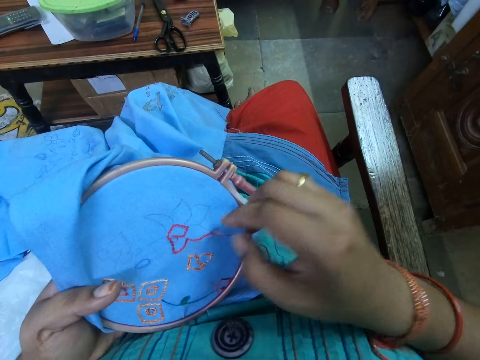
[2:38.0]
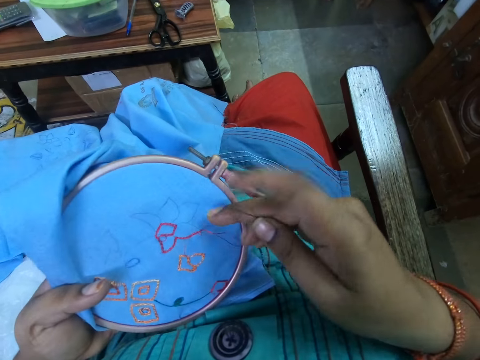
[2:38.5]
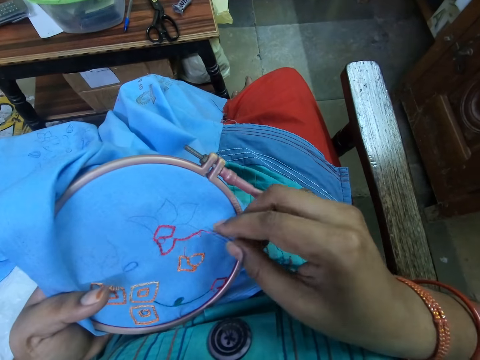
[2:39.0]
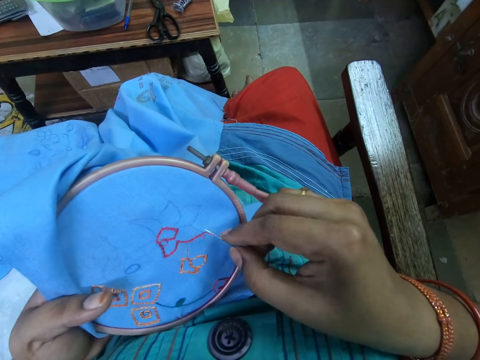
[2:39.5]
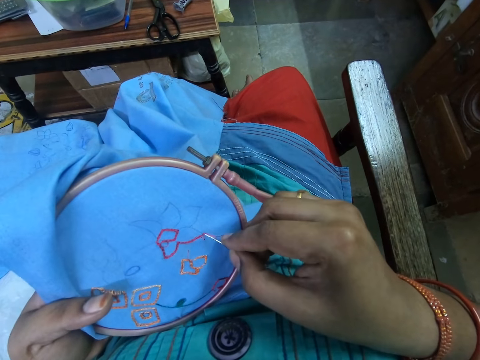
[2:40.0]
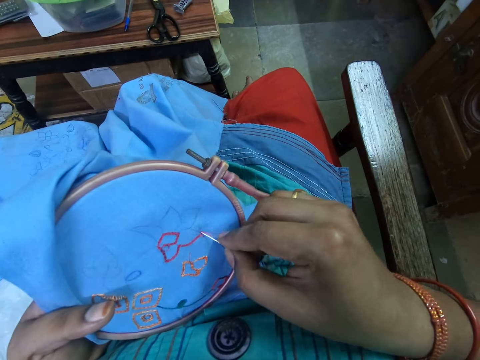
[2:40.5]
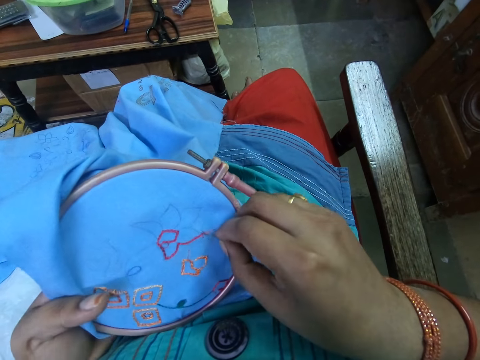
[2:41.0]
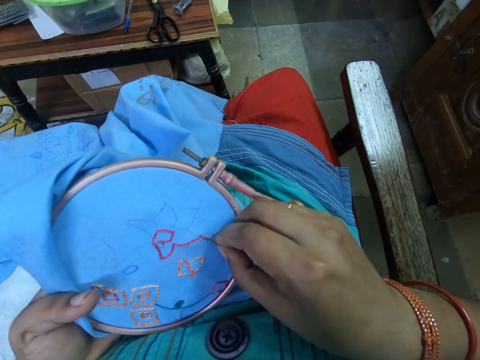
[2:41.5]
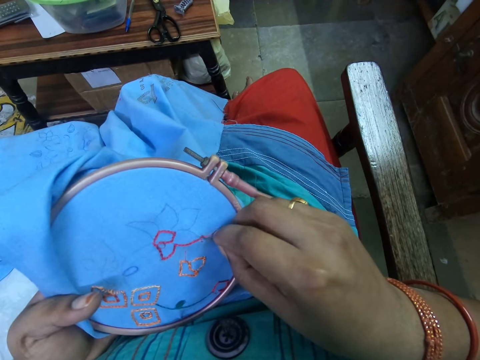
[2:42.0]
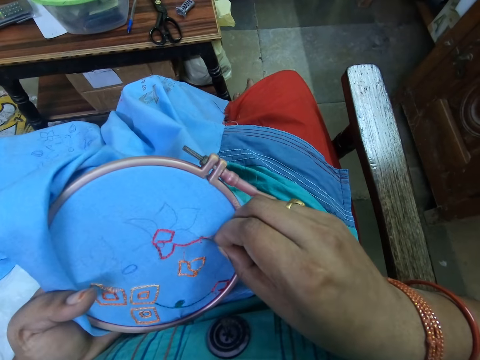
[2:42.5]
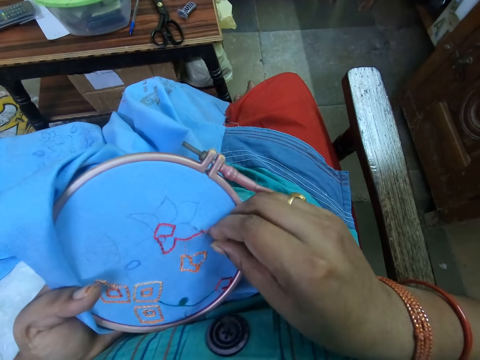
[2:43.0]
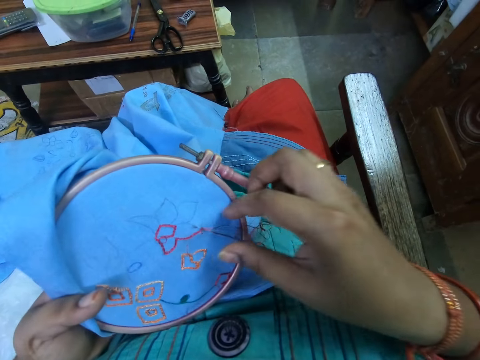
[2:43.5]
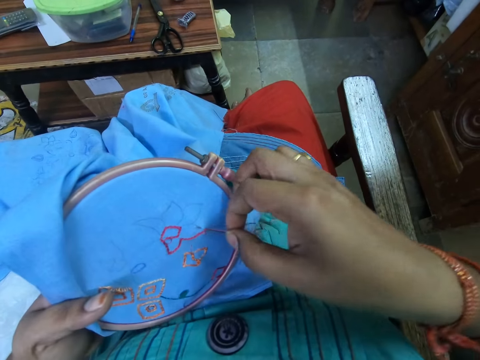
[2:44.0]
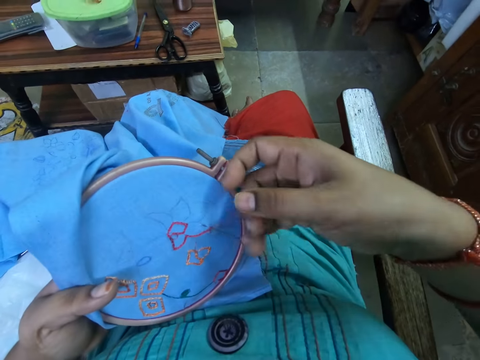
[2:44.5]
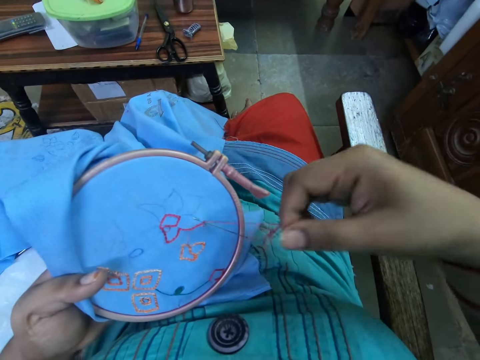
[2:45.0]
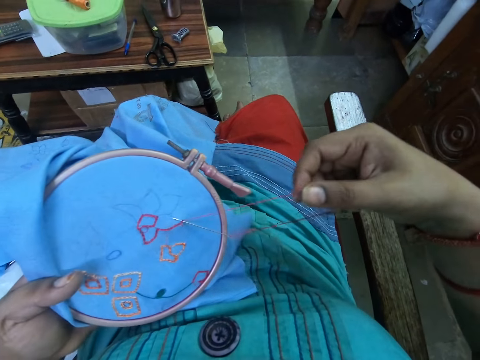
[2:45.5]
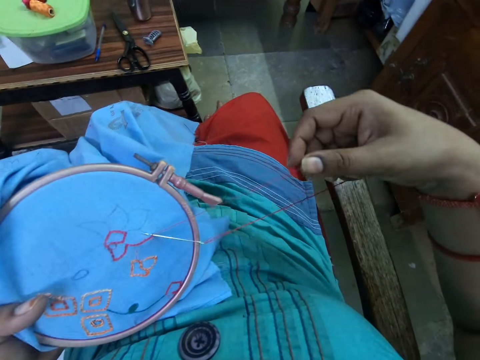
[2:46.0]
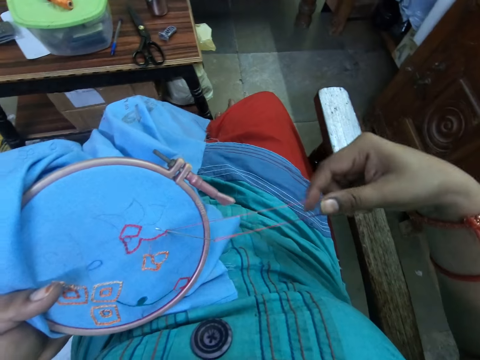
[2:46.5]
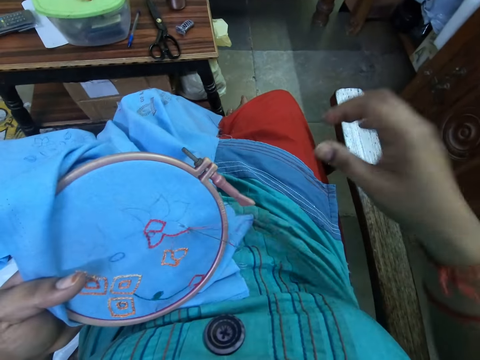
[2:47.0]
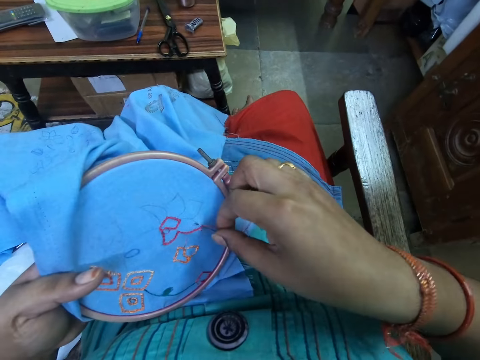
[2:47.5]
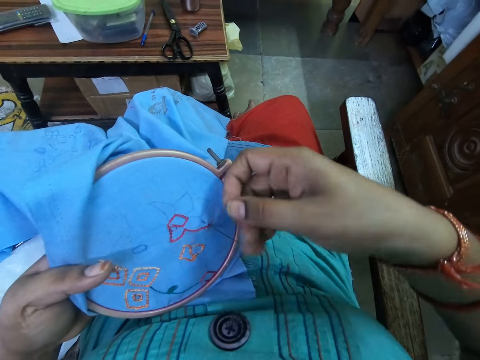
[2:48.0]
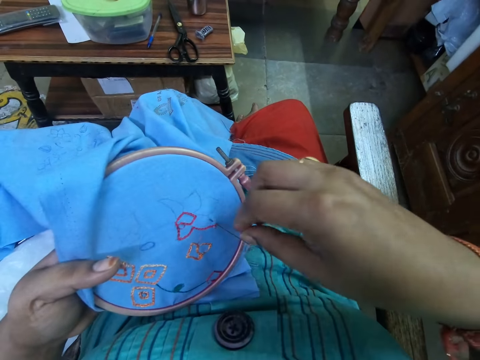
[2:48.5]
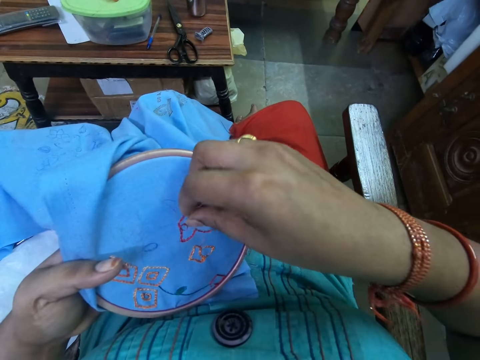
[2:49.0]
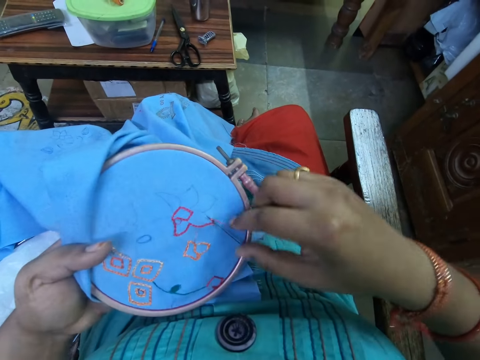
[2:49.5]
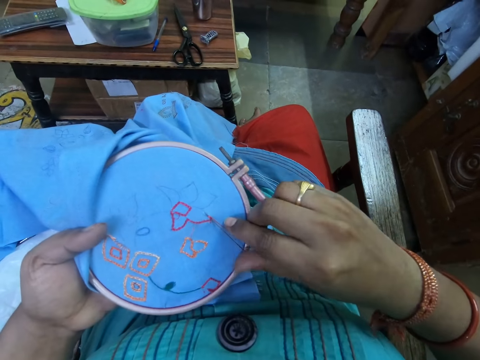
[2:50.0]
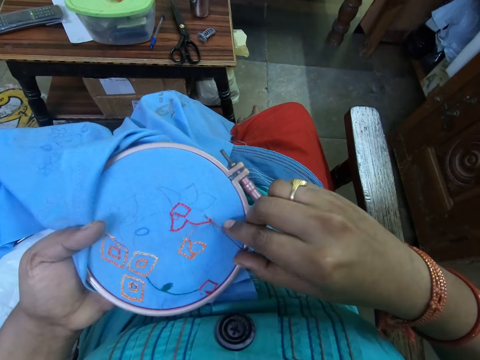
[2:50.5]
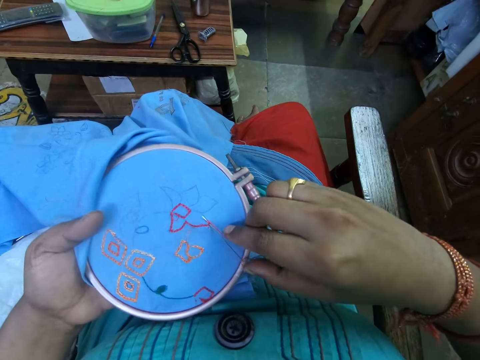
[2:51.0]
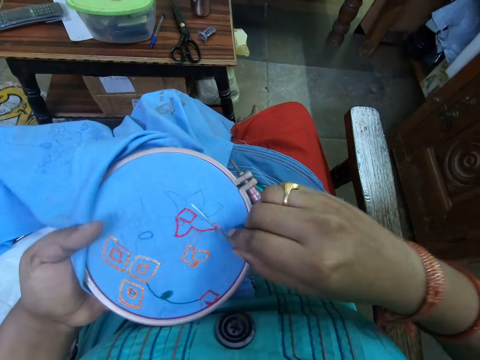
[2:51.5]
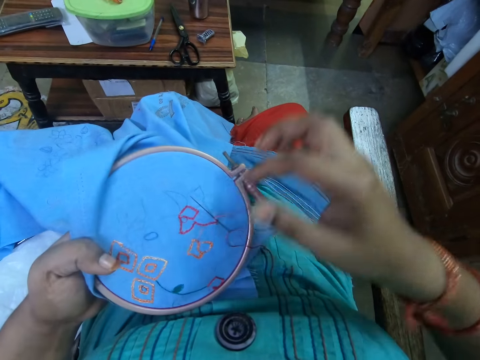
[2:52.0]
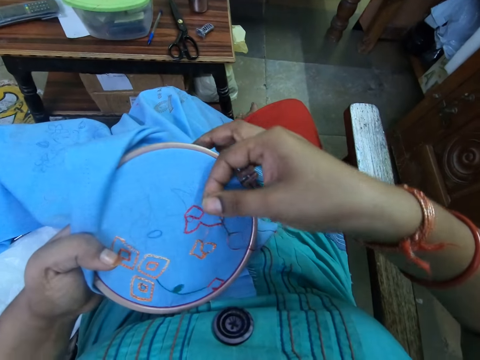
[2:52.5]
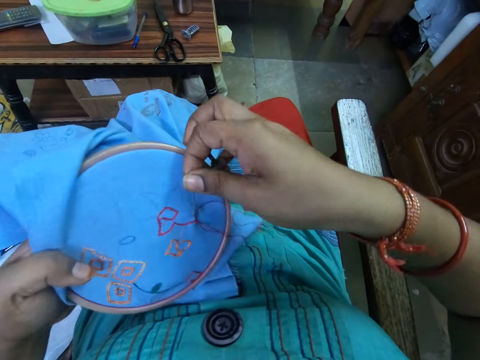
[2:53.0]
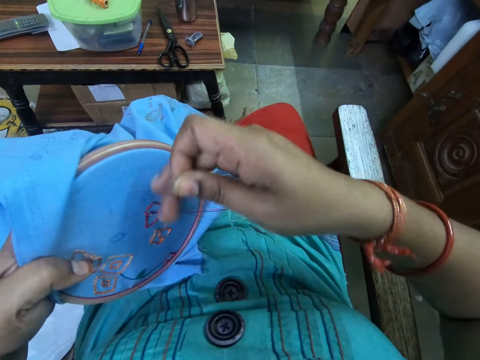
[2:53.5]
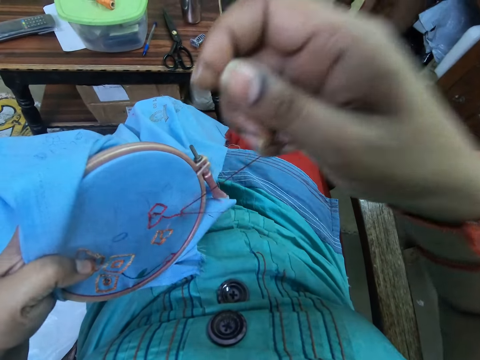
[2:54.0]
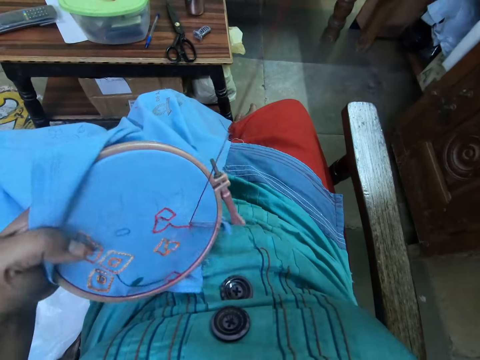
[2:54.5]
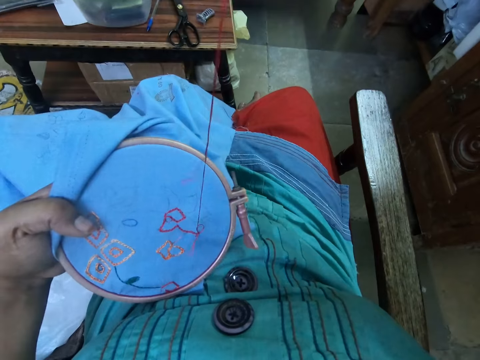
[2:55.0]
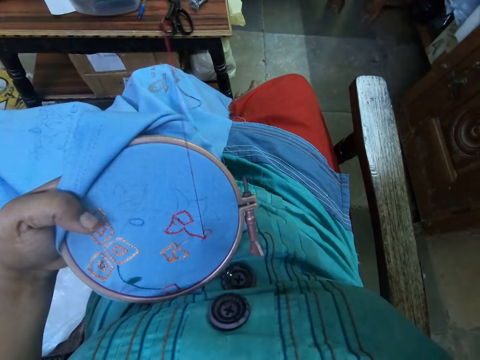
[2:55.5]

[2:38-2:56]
The camera wearer inserts the needle into the cloth with her right hand. She stitches the fabric pattern with the needle. She picks the thread from the cloth with her right hand. She adjusts the thread on the cloth with her right hand. She pushes the needle with her right thumb. She picks the needle from the cloth with her right hand. She pulls the needle with thread with her right hand.

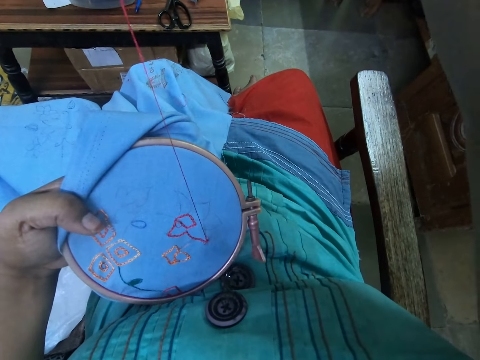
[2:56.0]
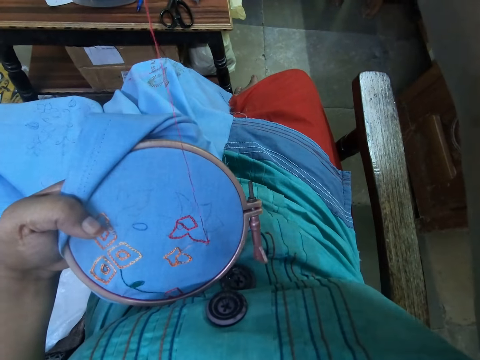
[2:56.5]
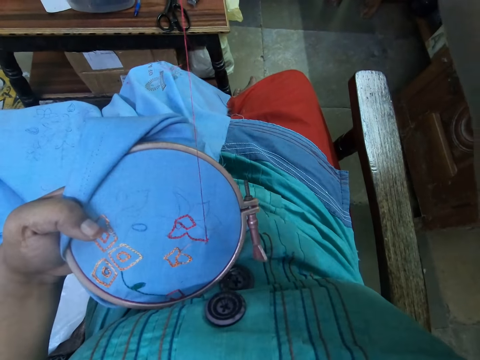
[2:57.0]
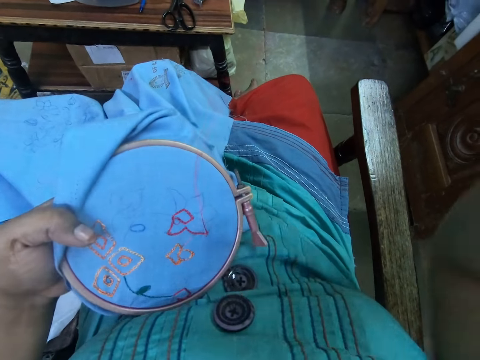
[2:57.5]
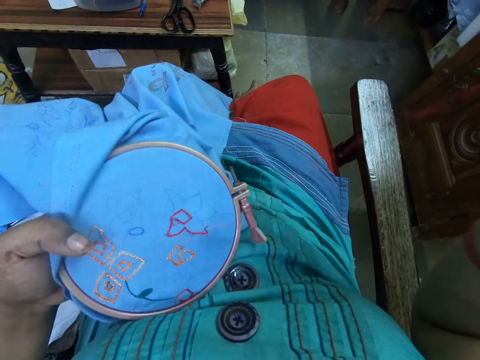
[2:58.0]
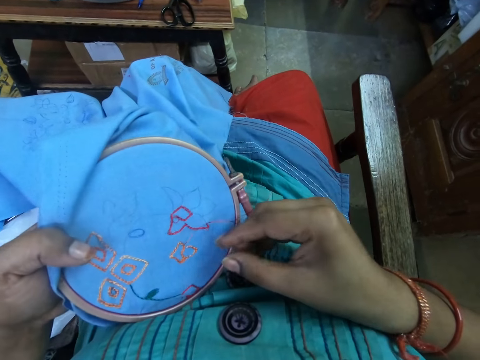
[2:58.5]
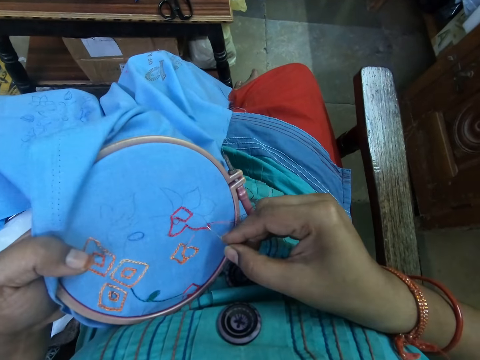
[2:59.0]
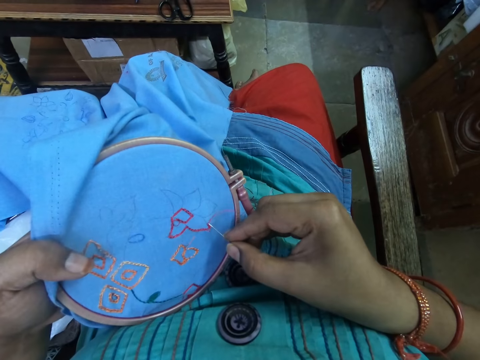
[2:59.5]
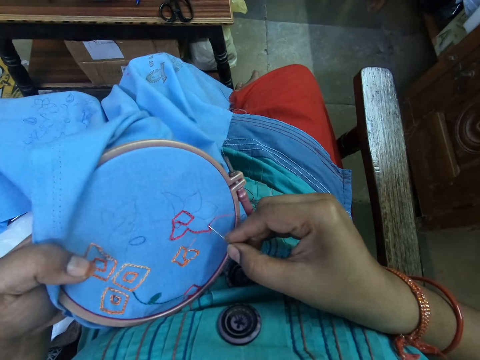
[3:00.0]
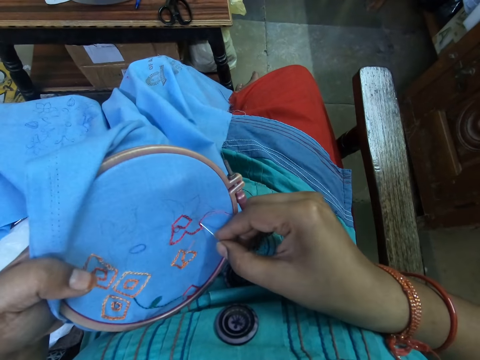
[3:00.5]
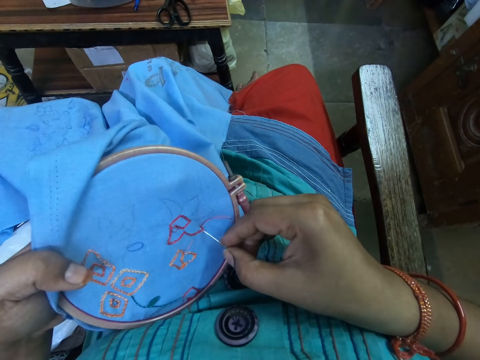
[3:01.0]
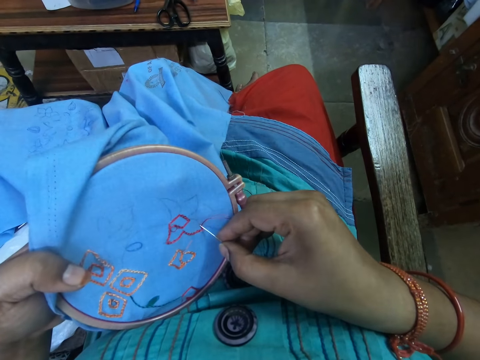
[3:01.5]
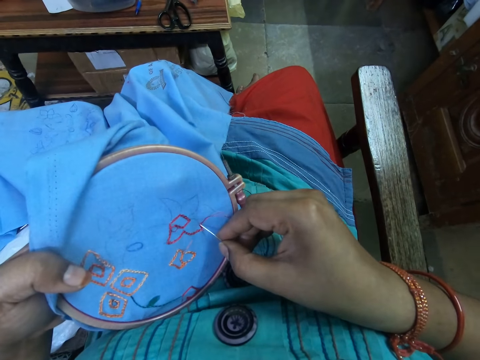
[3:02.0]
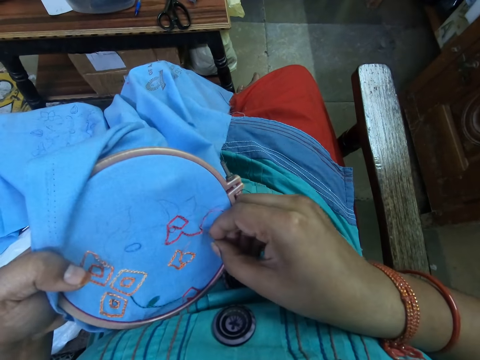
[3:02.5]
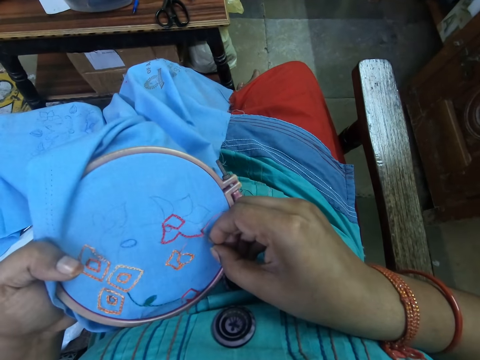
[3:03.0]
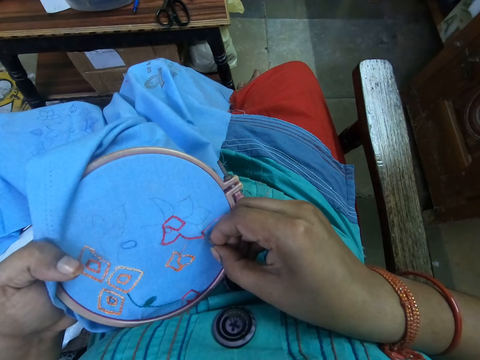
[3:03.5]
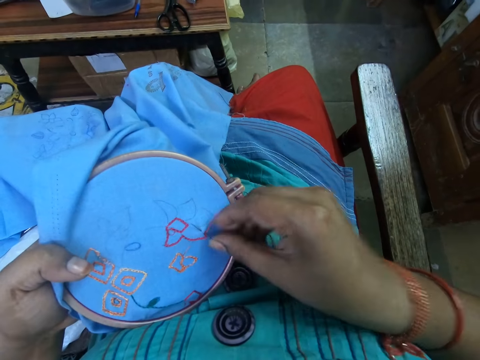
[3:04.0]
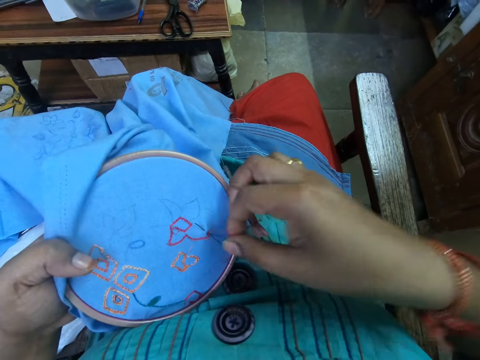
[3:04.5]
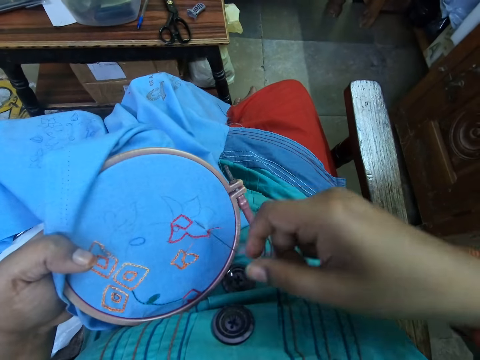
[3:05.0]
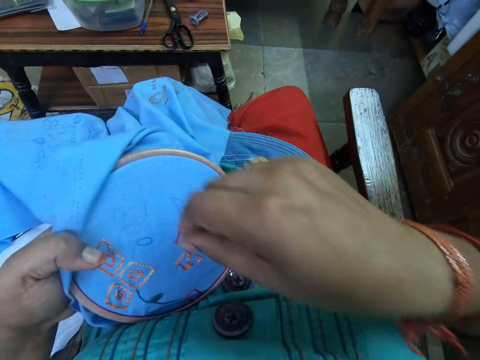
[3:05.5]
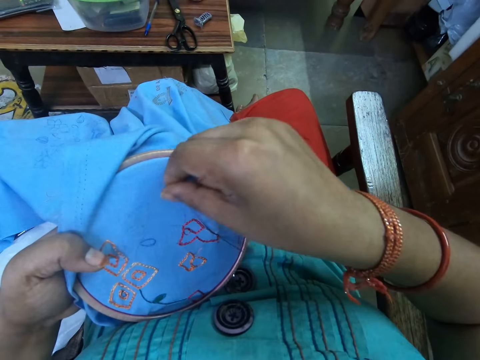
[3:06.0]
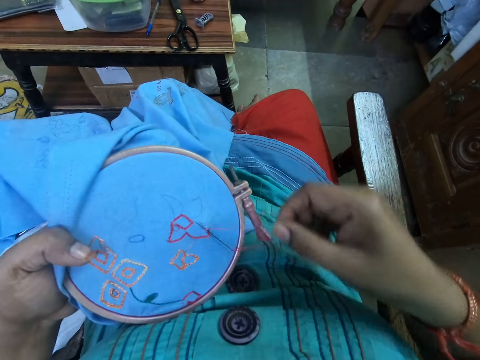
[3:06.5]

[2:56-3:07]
The camera wearer inserts the needle into the cloth with her right hand. She adjusts the thread on the cloth with her right hand.
